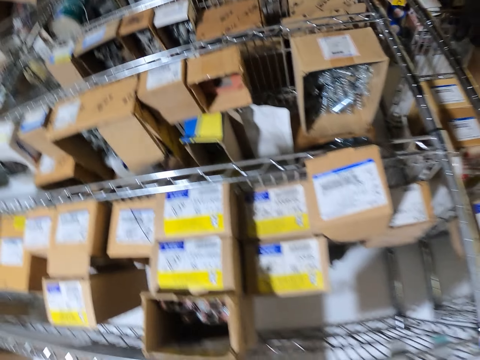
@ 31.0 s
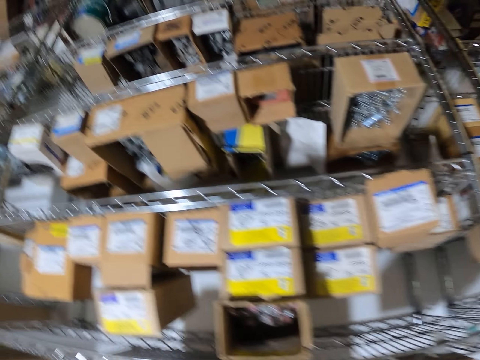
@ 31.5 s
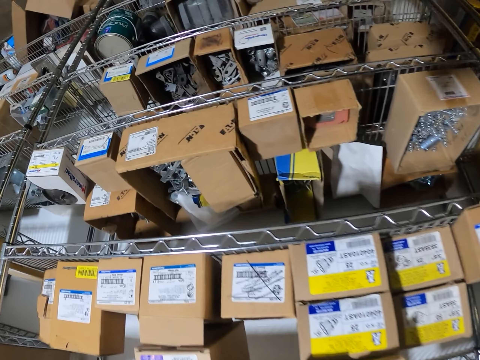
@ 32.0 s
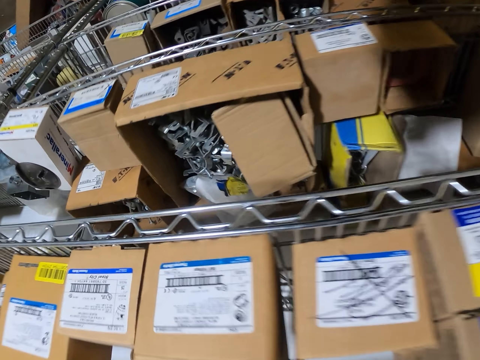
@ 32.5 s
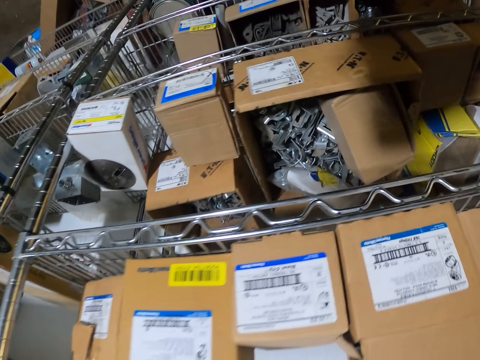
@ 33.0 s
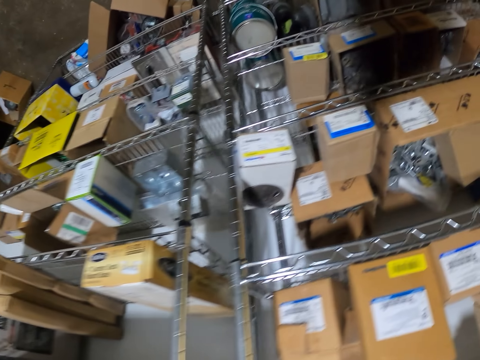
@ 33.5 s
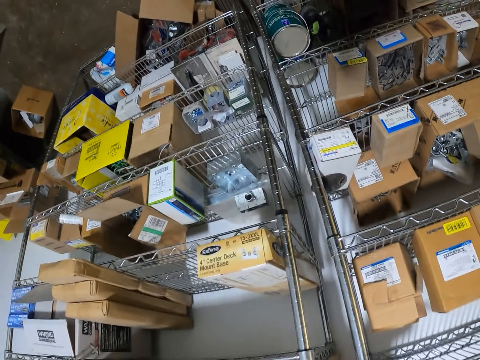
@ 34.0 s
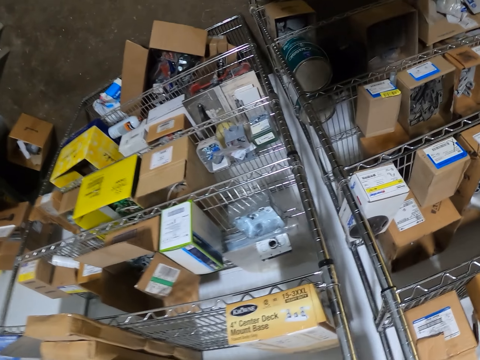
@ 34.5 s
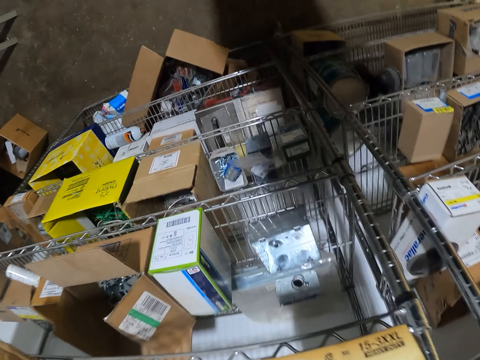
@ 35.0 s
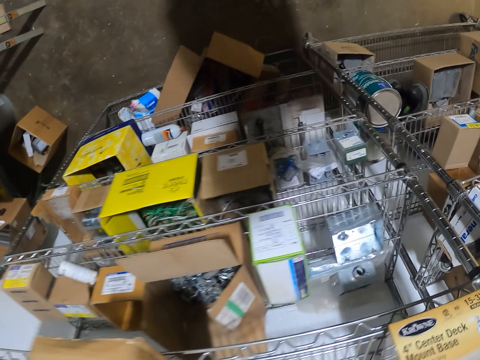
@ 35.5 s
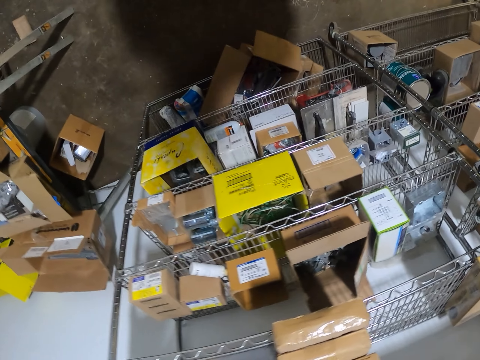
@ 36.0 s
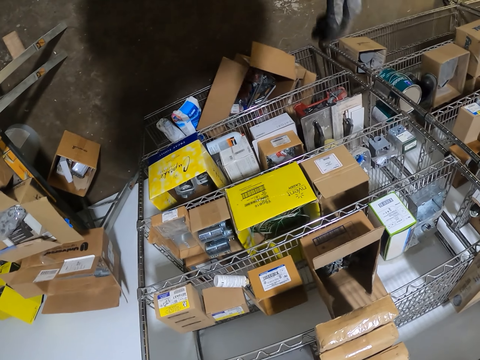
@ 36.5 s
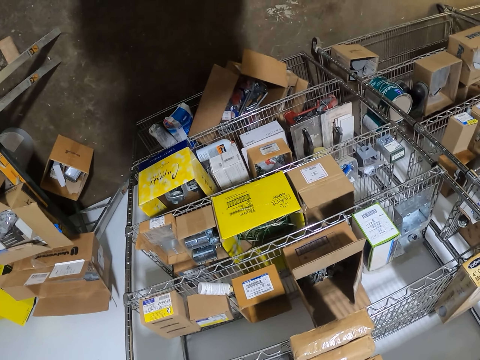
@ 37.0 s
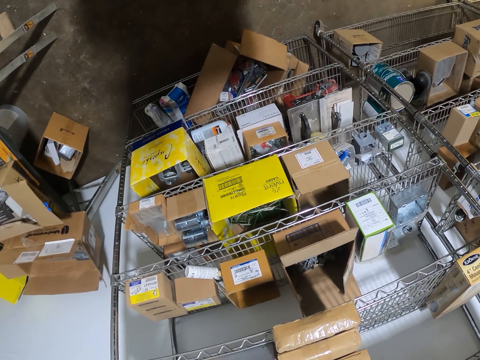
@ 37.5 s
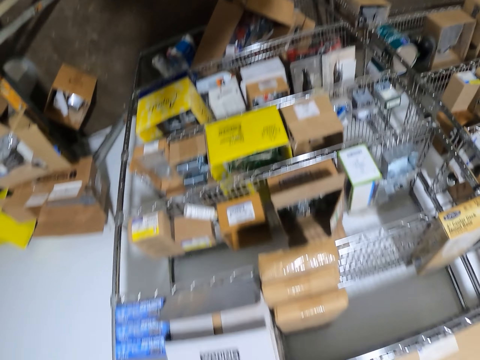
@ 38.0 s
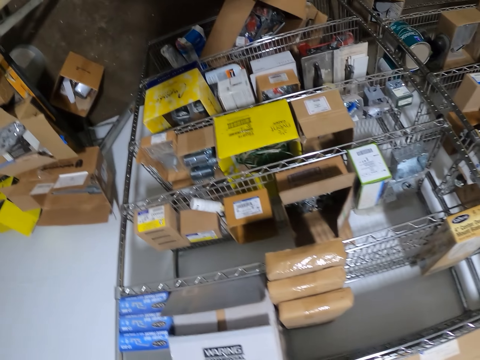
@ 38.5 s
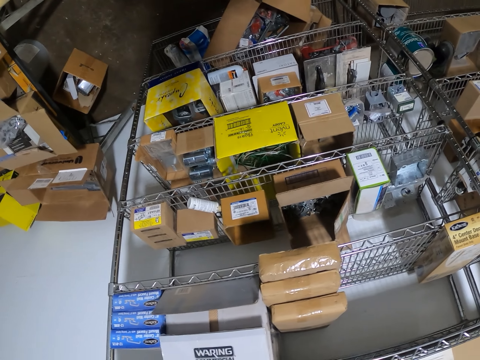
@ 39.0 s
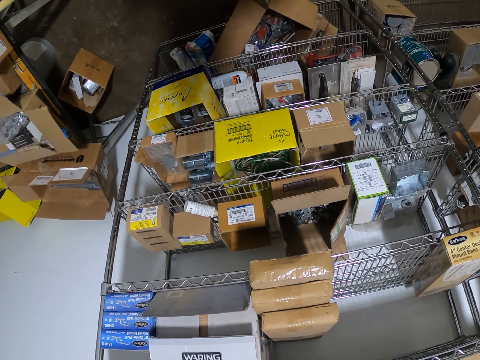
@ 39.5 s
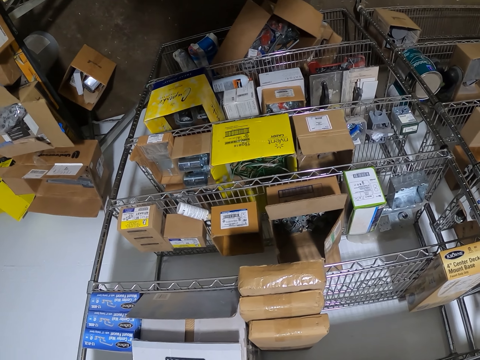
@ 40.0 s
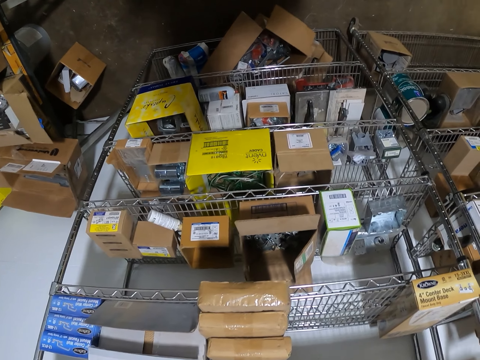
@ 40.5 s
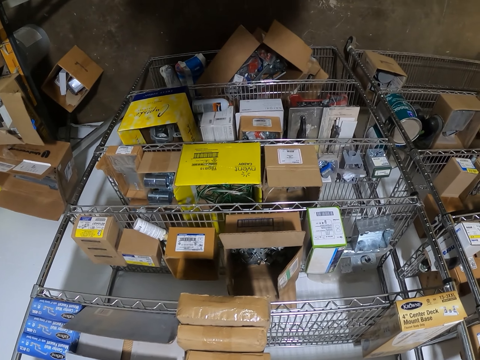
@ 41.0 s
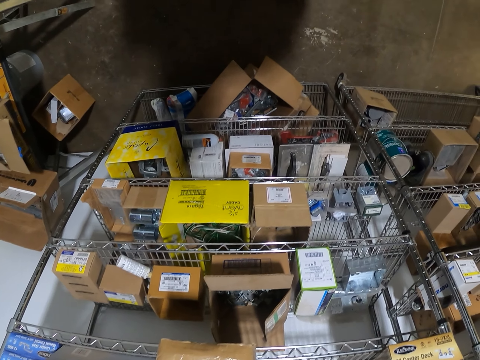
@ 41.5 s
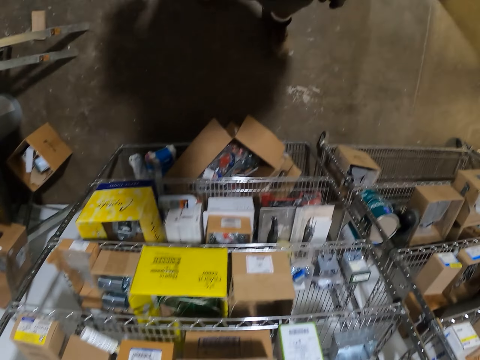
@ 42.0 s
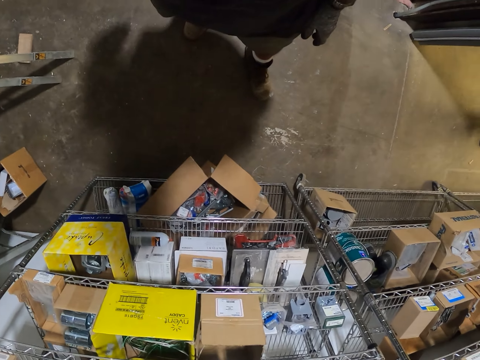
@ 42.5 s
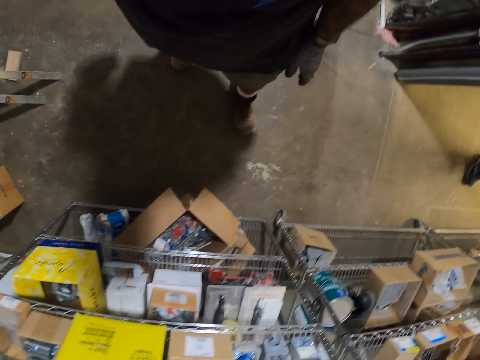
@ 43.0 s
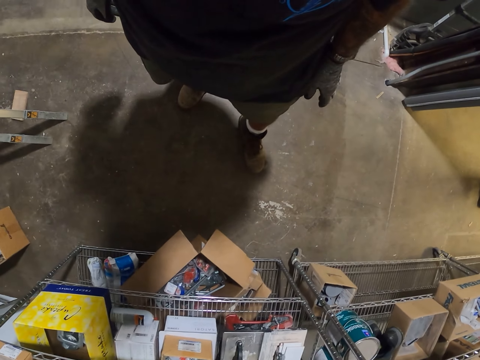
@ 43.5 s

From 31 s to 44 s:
The camera wearer places something on the shelf. They walk around. They look at the boxes.

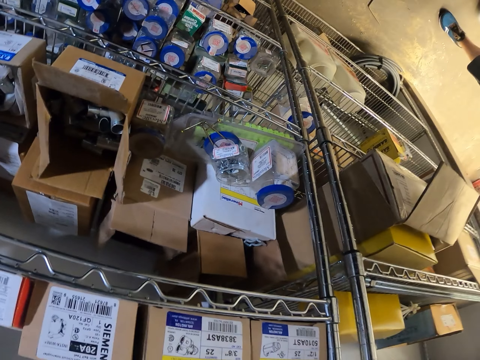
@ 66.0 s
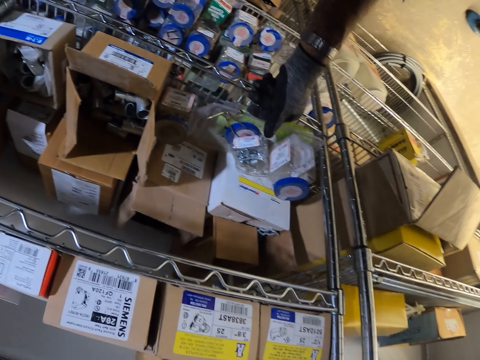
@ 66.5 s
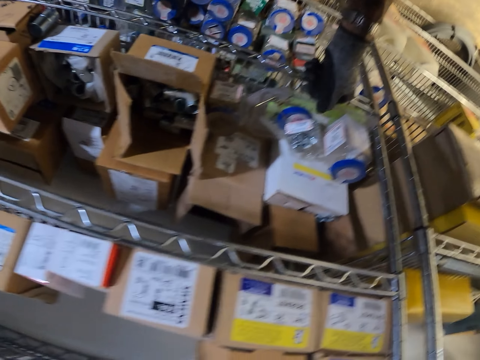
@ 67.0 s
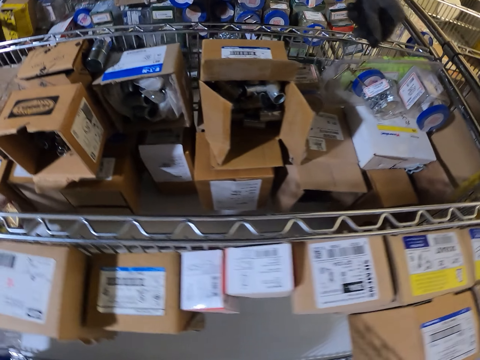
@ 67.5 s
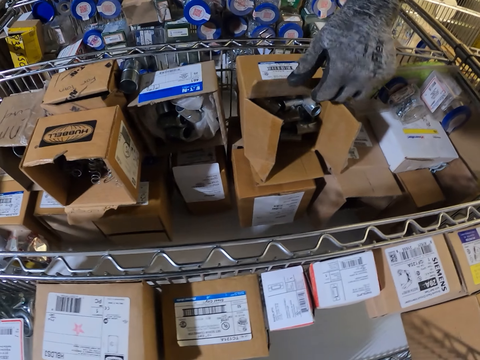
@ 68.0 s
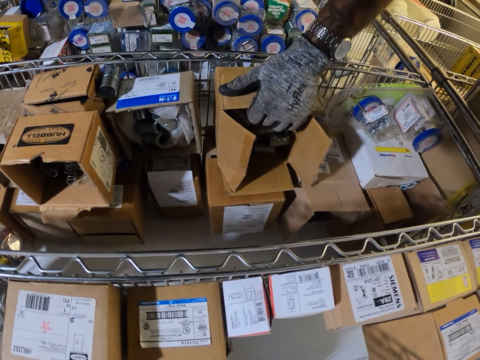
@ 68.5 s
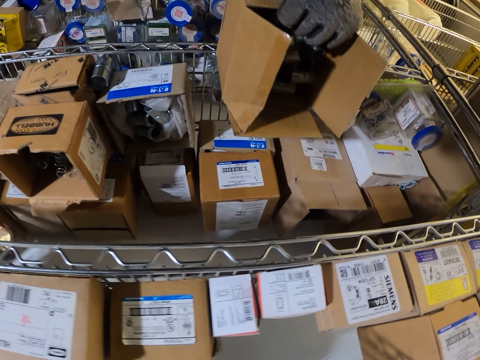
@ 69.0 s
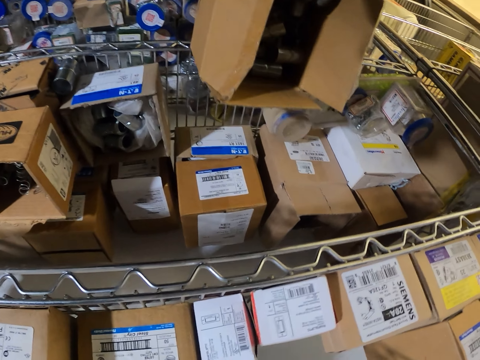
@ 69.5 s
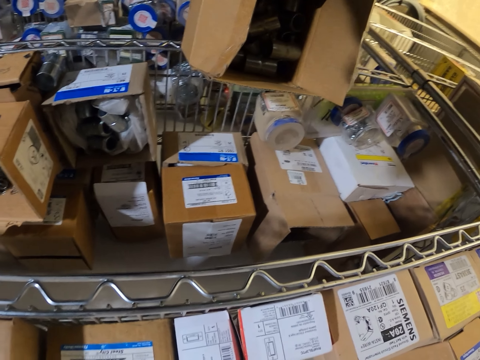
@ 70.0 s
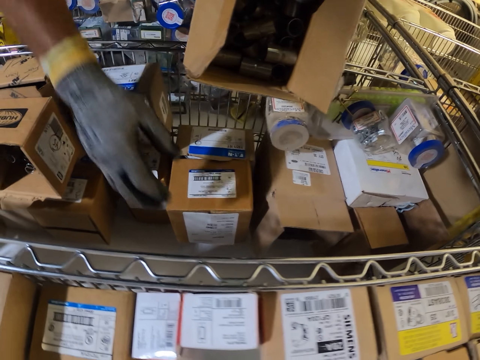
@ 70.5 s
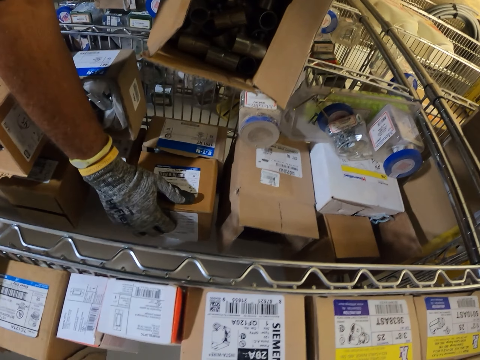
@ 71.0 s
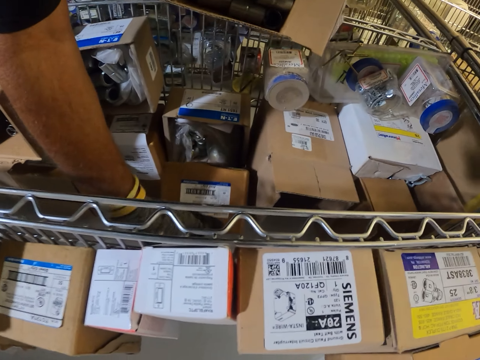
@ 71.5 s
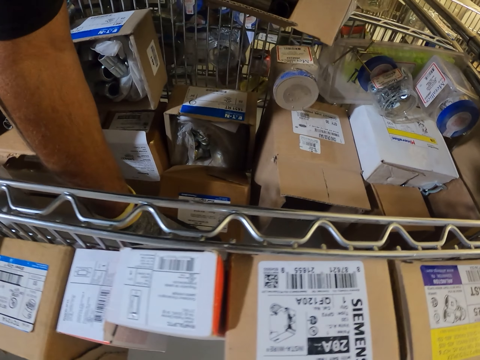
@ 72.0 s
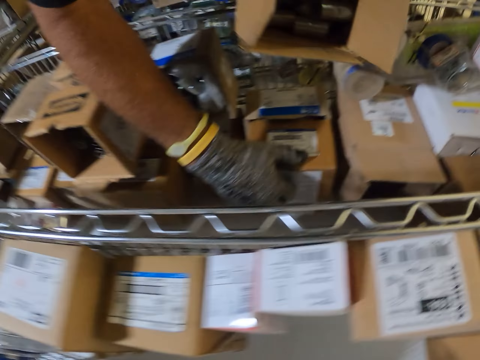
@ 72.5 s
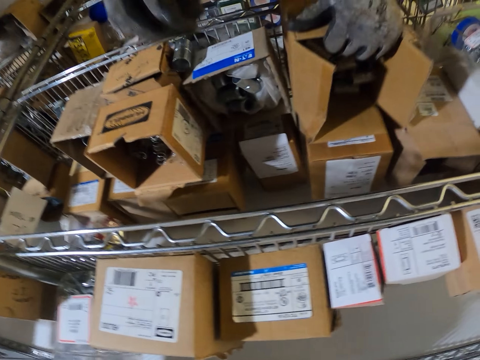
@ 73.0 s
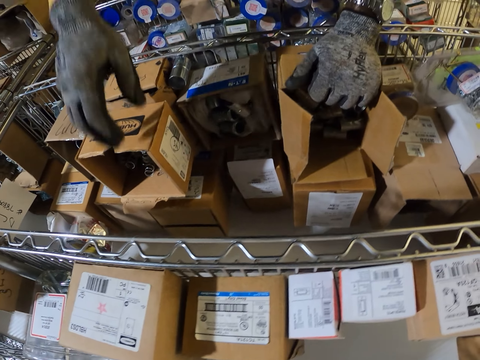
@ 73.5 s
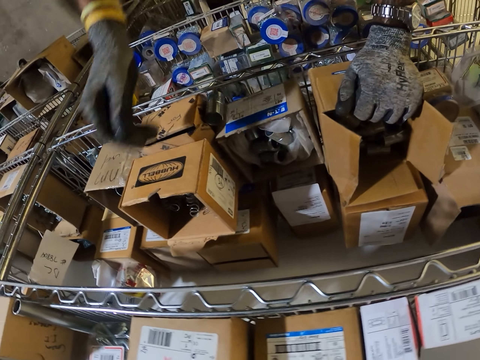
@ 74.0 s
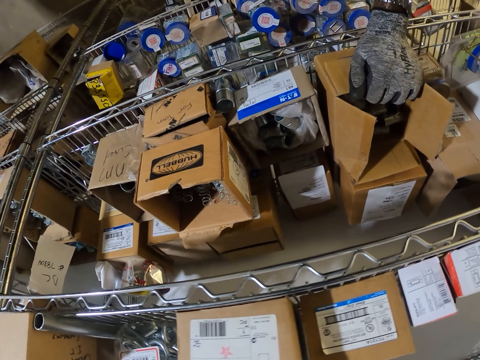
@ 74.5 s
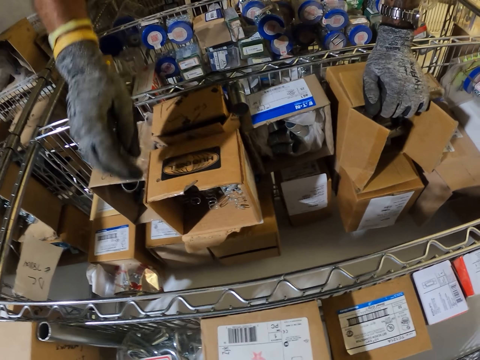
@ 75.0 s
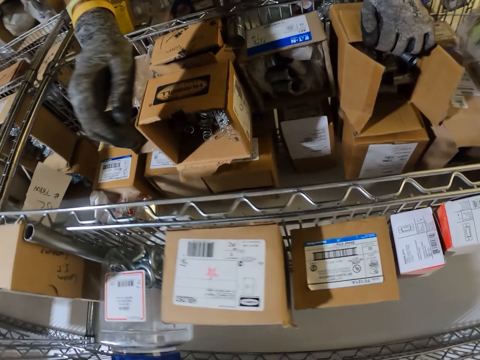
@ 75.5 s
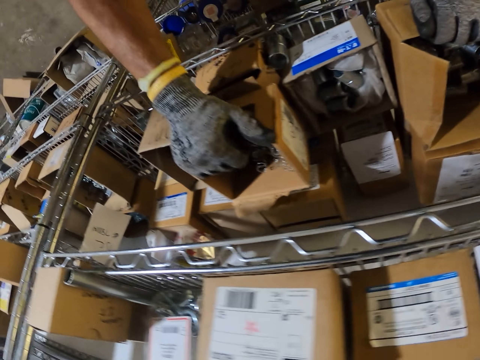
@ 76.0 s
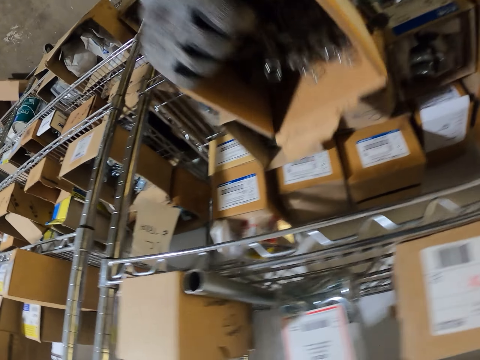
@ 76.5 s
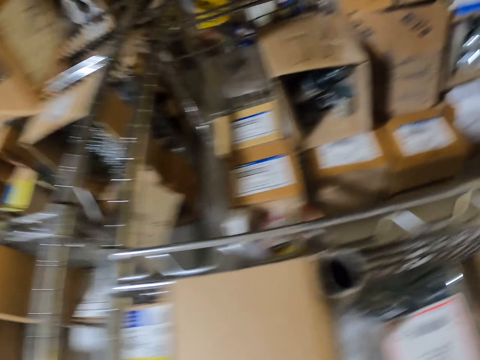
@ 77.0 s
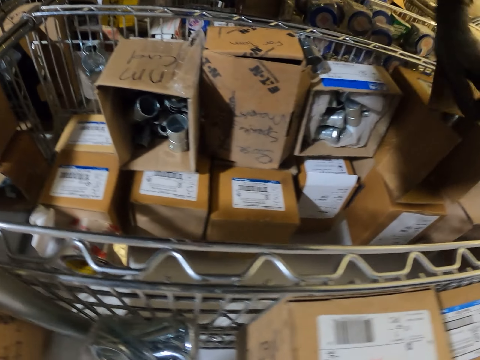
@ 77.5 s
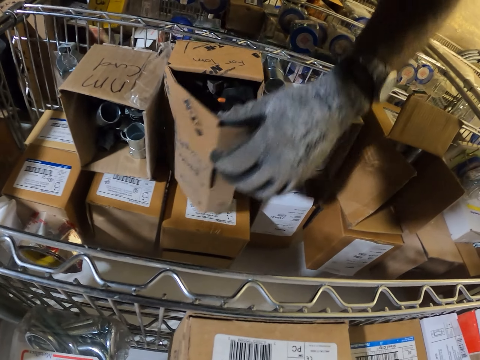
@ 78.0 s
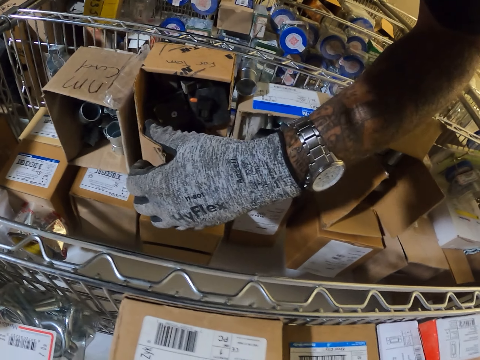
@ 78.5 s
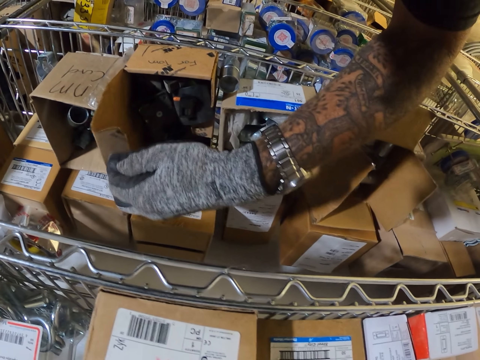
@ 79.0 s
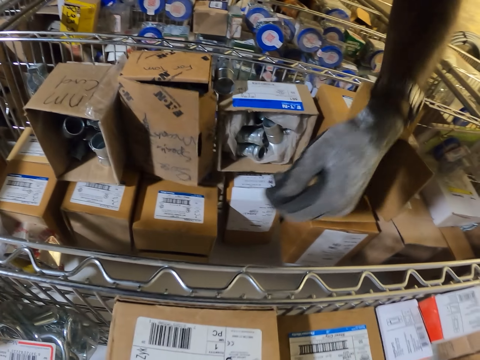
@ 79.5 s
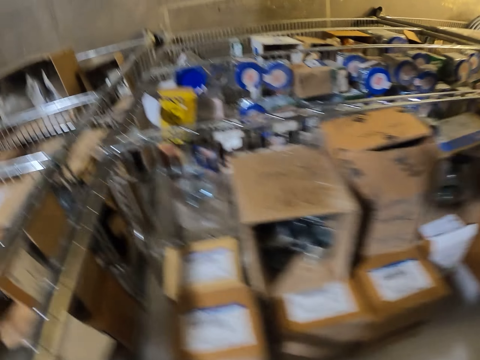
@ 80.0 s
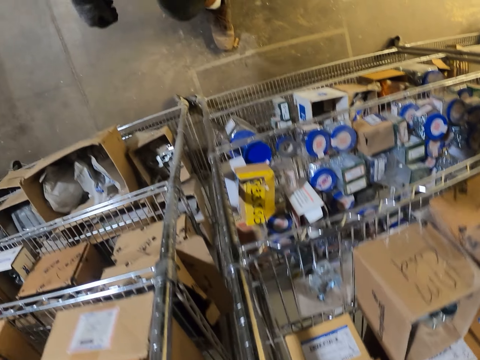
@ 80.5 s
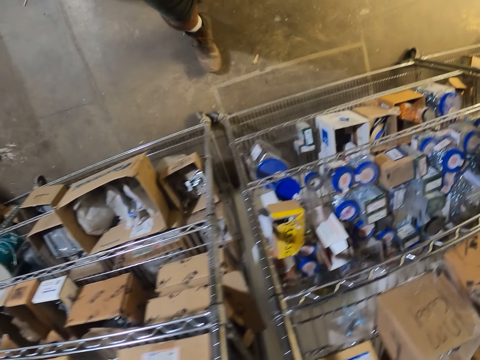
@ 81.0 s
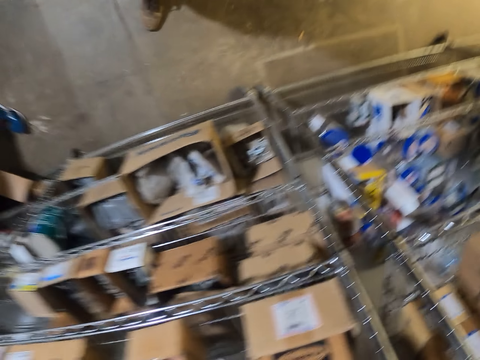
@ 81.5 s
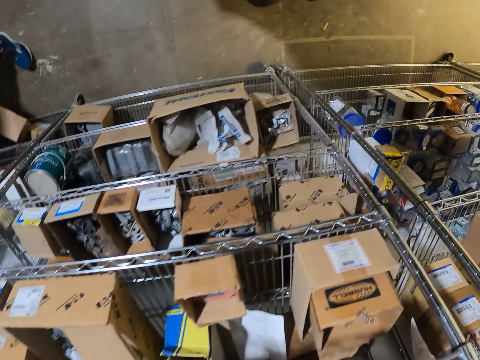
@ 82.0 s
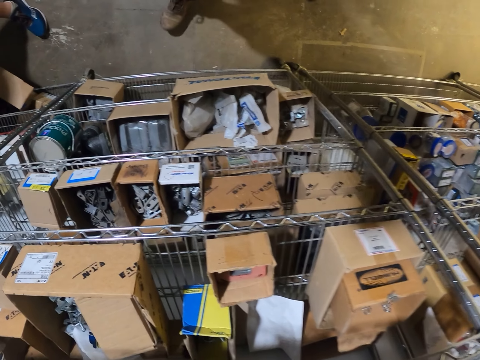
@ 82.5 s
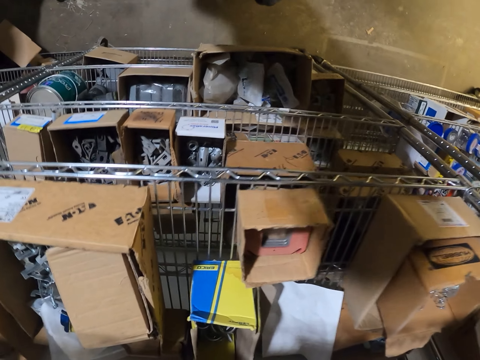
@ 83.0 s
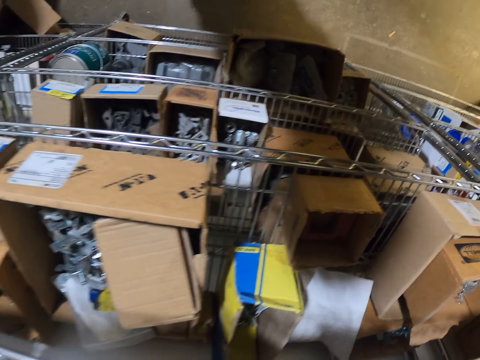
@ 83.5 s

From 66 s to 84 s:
The camera wearer moves the boxes. They place a box on another box. They walk around.
